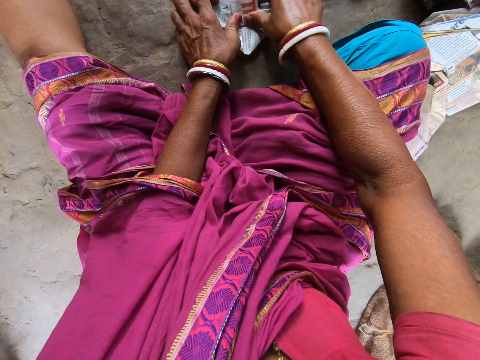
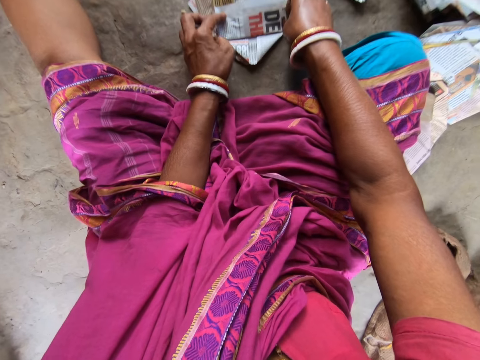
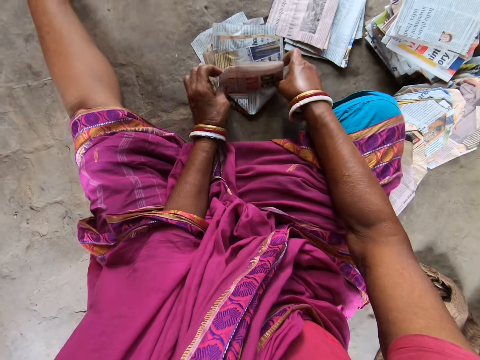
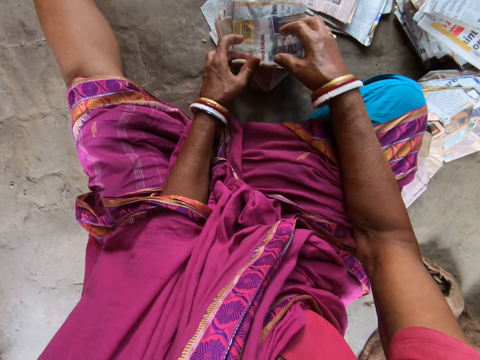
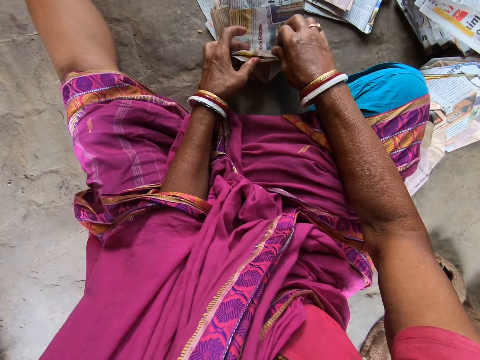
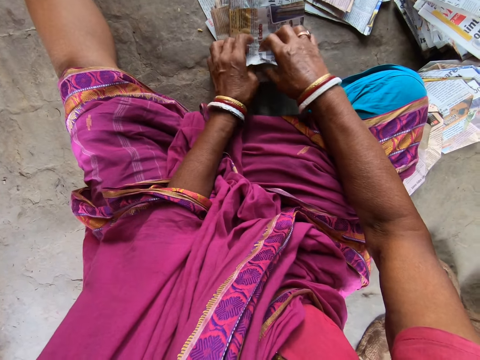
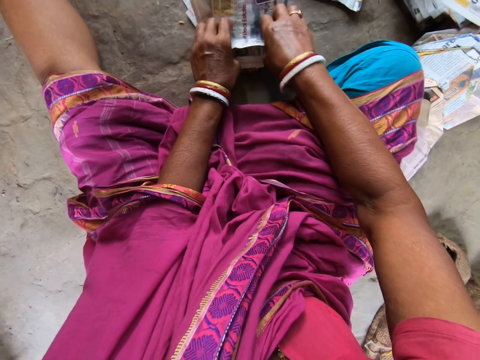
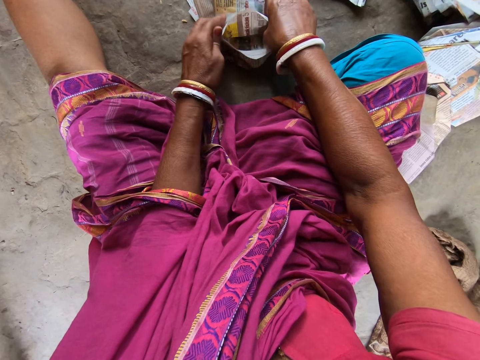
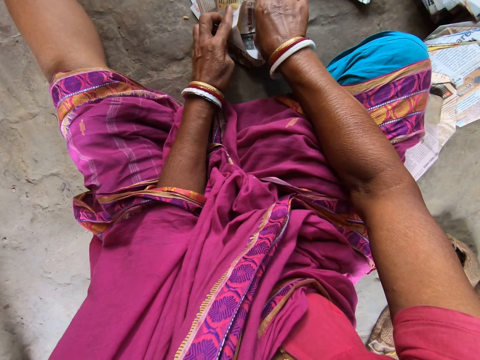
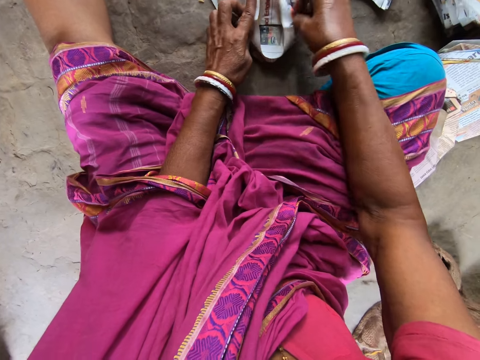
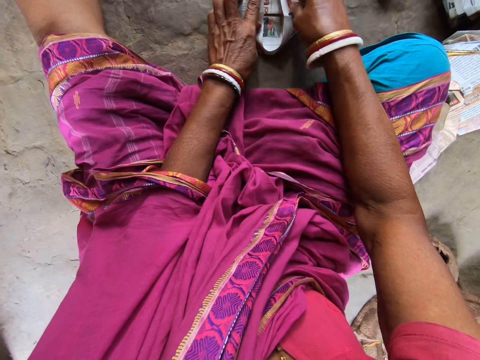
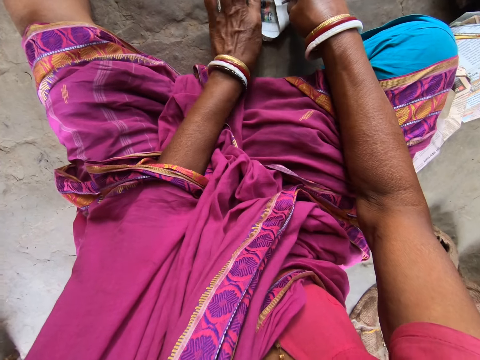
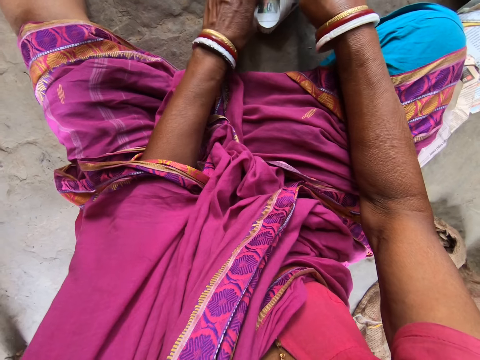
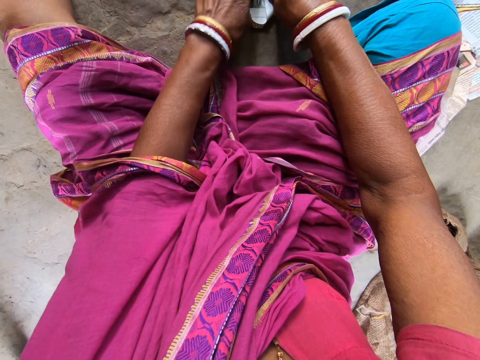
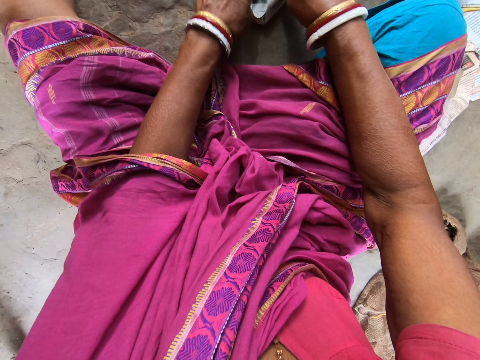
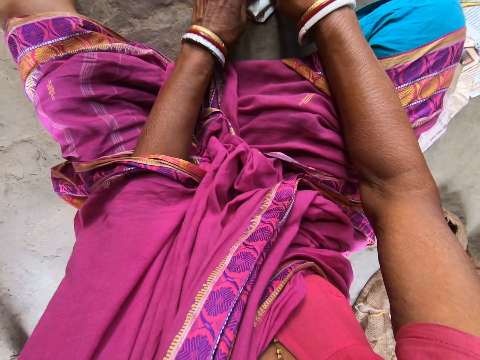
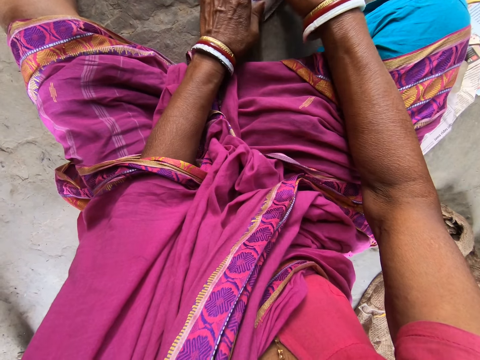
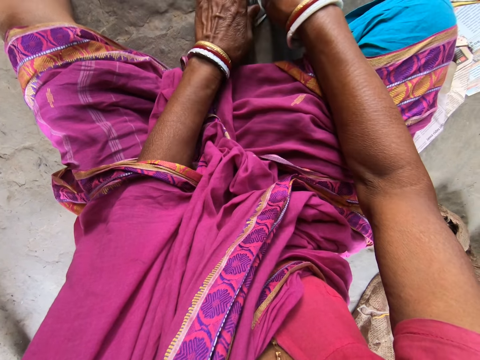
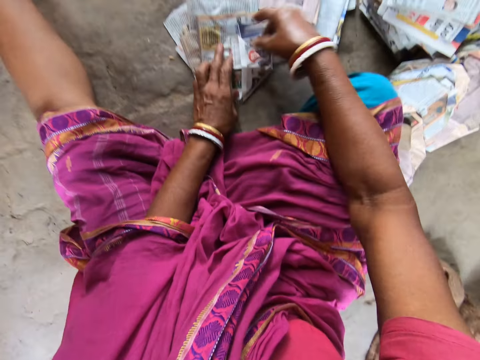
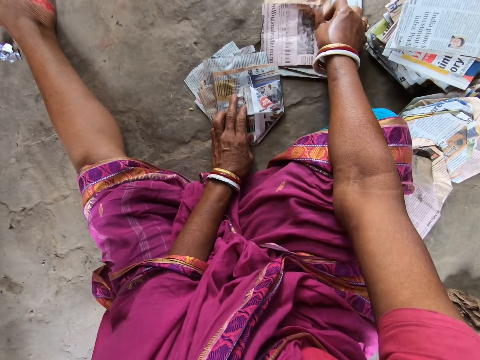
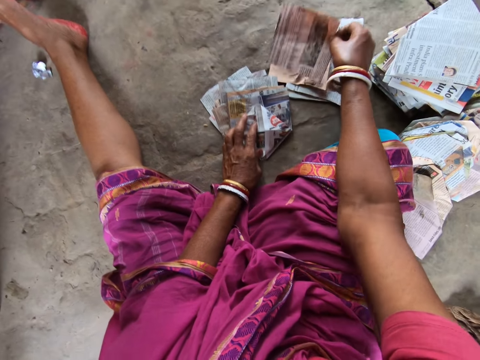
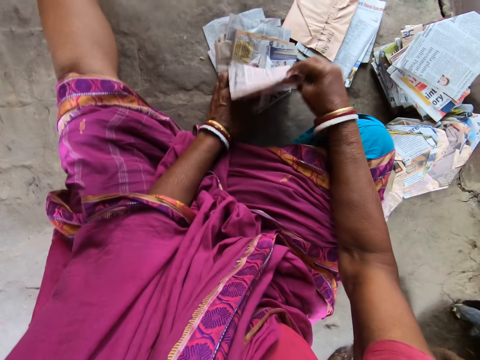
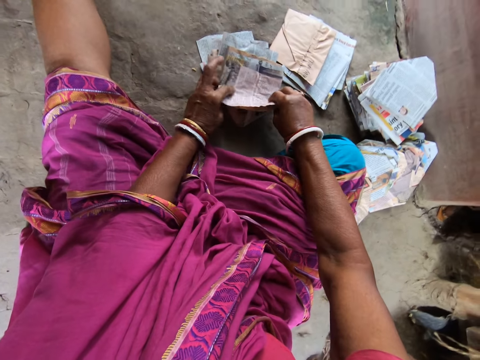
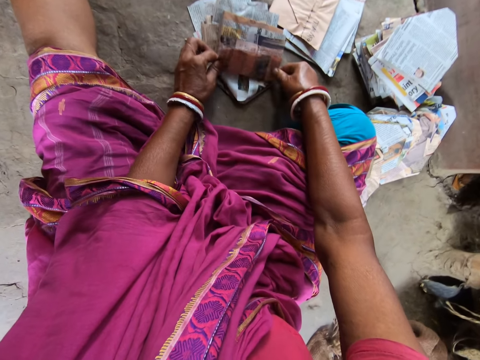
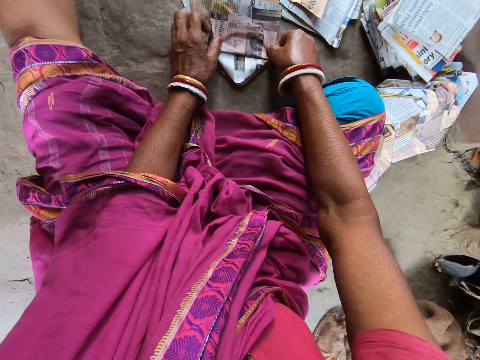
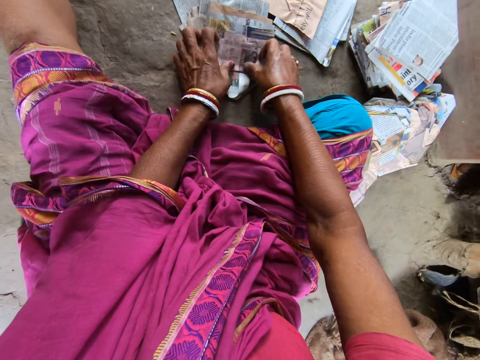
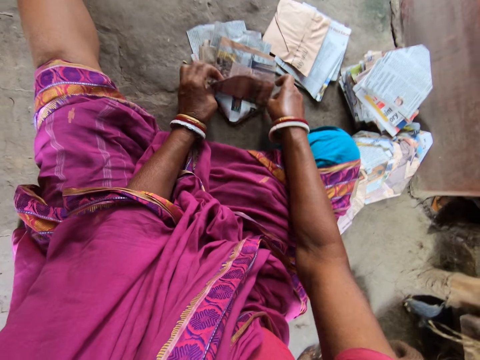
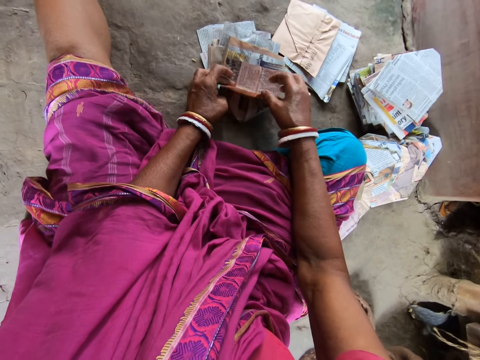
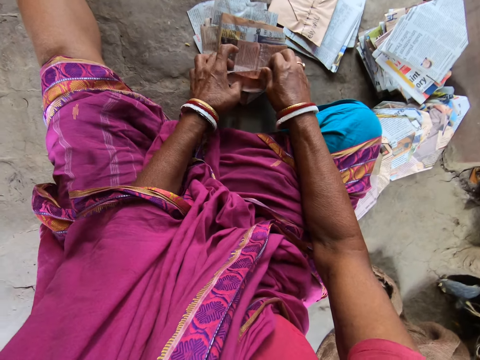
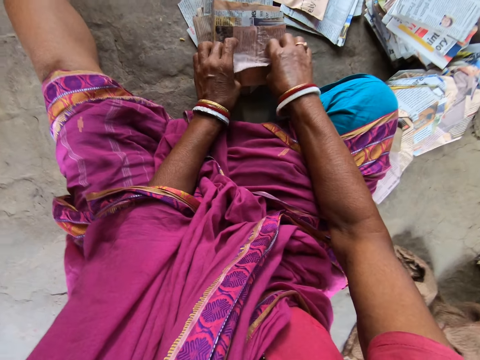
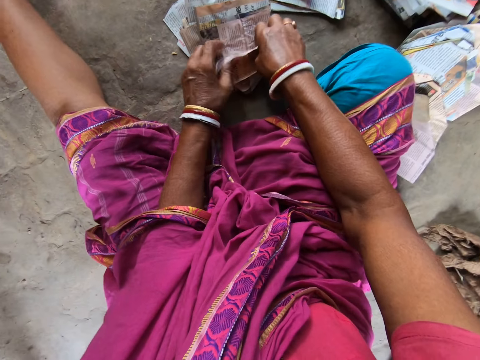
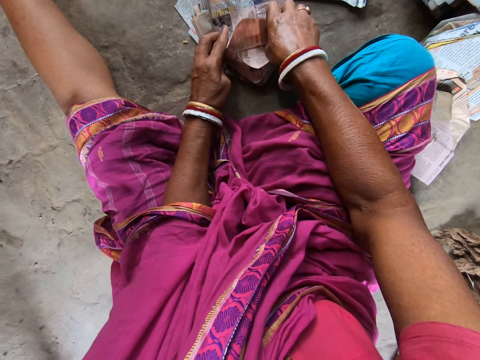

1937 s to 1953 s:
The camera wearer takes a piece of newspaper from the ground with her right hand. She places the piece of newspaper in her right hand on the pieces of newspaper on the ground. She folds the piece of newspaper on the ground with both hands.

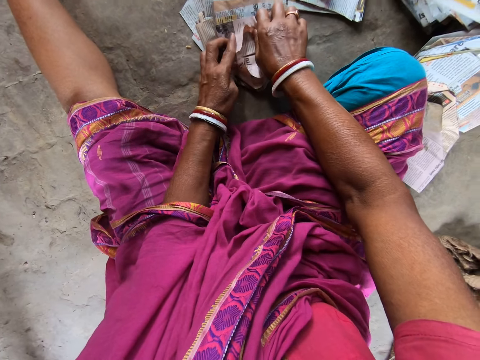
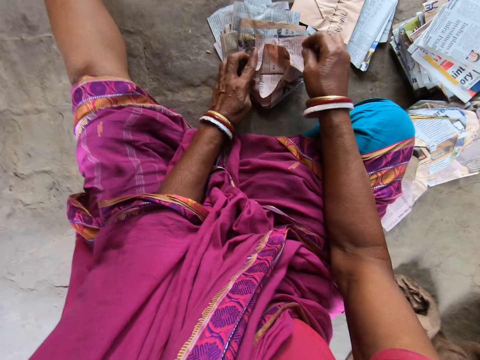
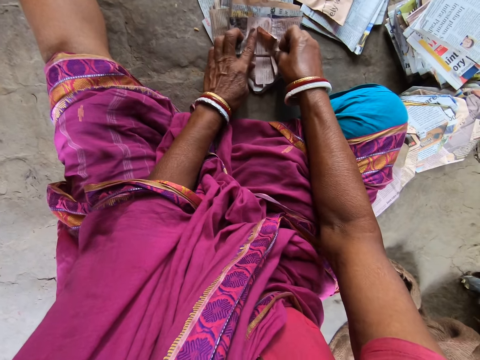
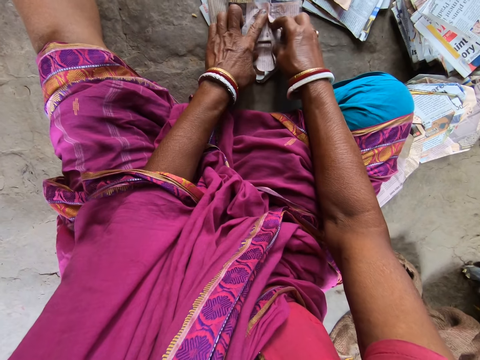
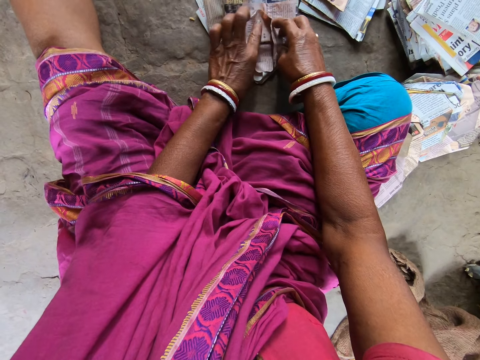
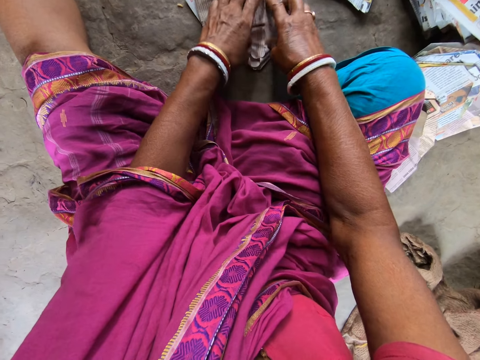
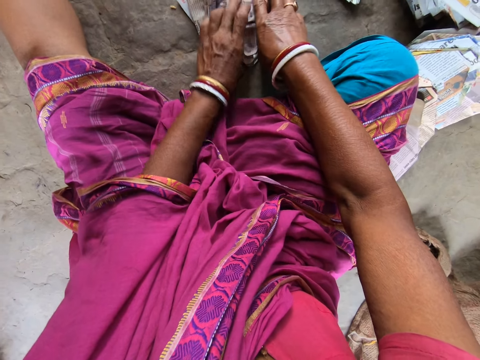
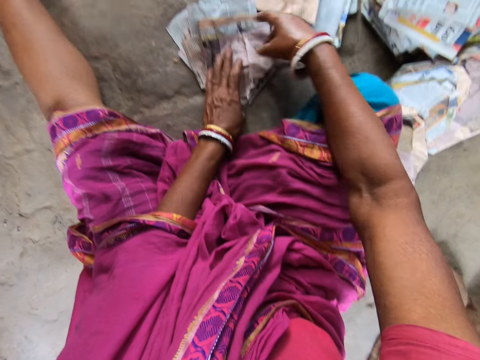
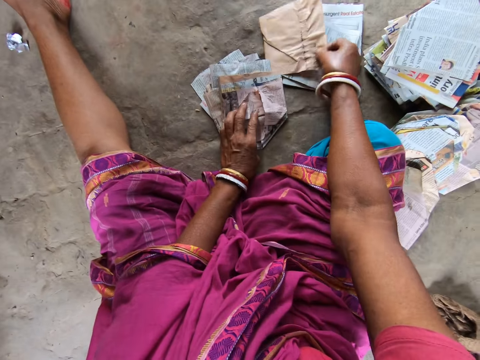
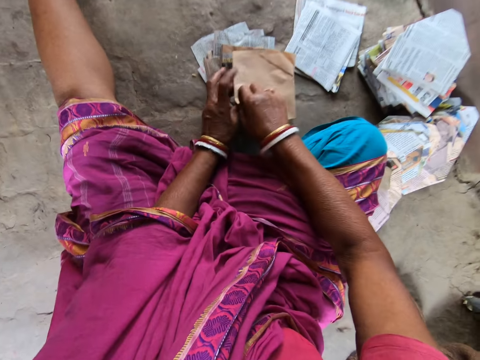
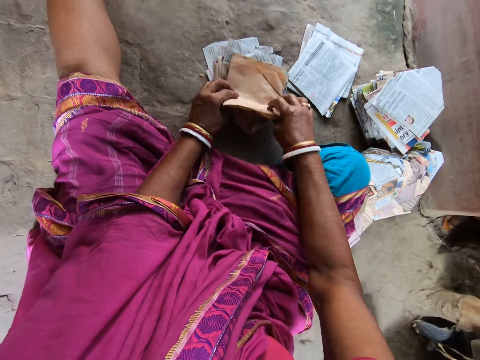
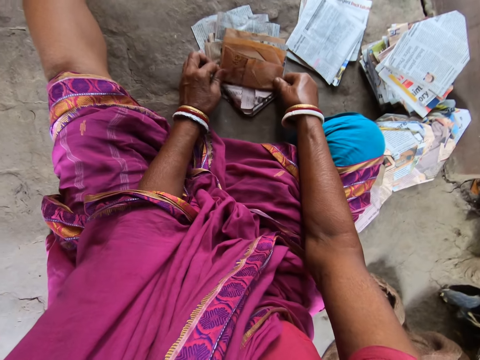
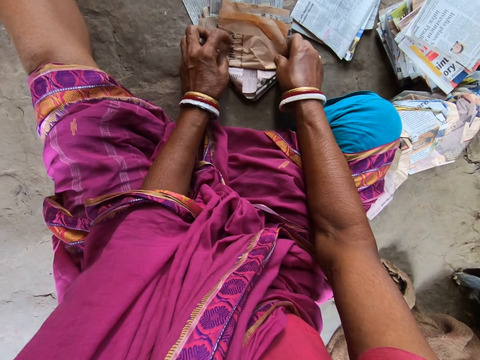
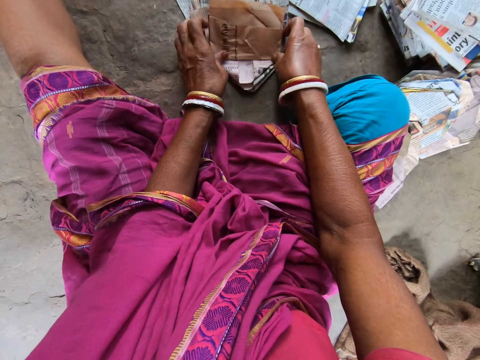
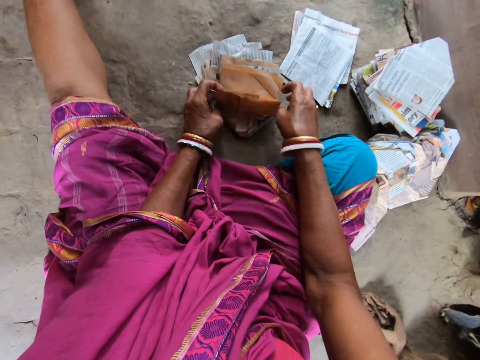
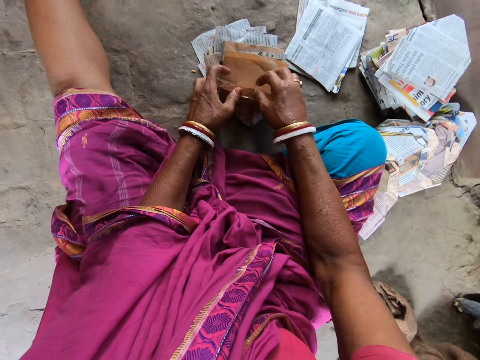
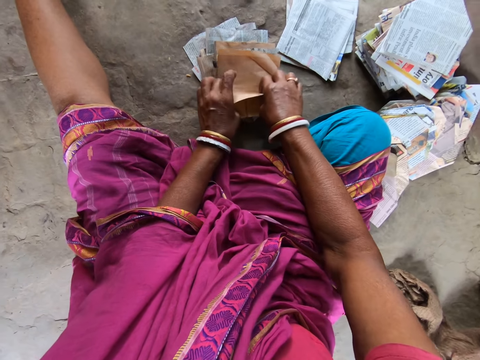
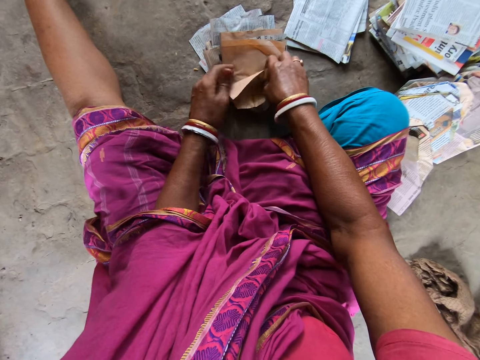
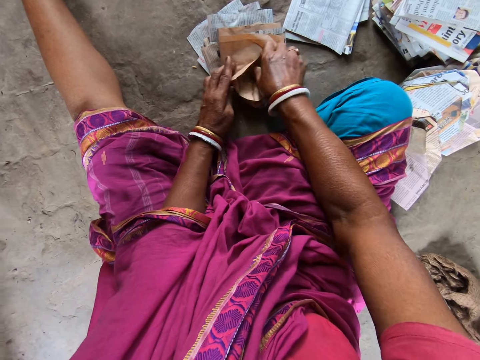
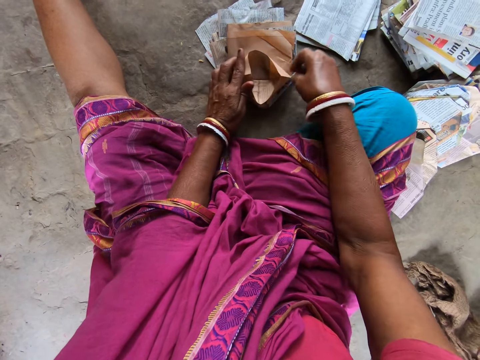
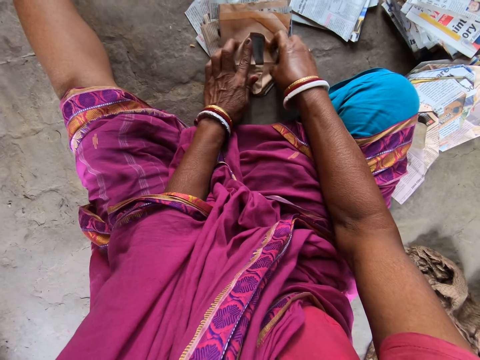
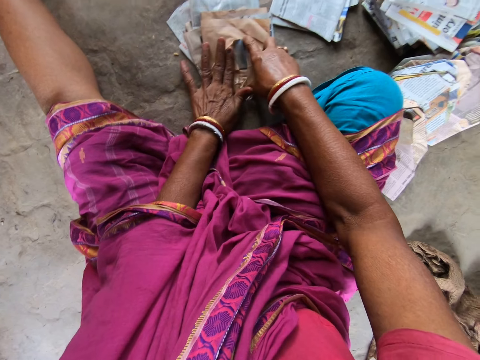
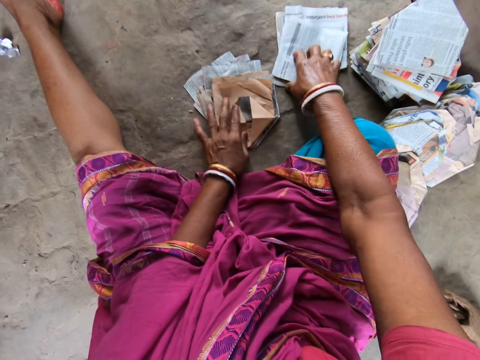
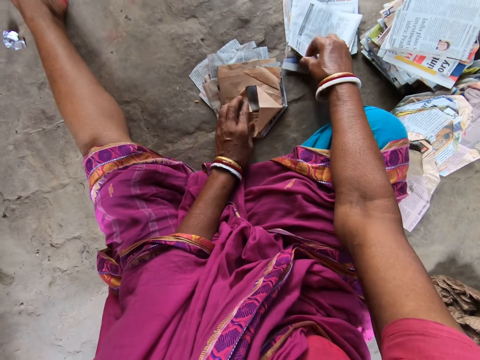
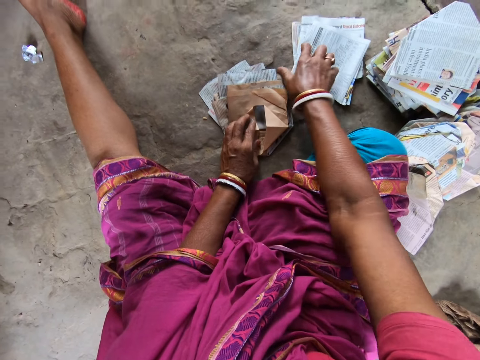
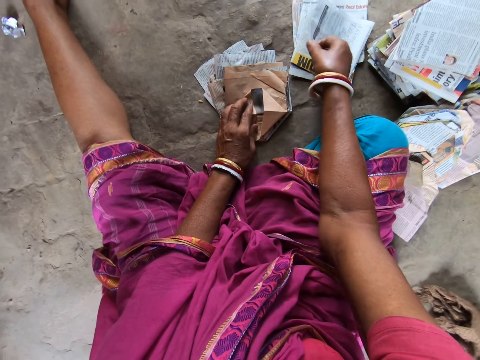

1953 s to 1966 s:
The camera wearer takes a piece of newspaper from the ground with her right hand. She places the piece of newspaper in her right hand on the pieces of newspaper on the ground. She folds the piece of newspaper on the ground with both hands. She takes a piece of newspaper from the ground with her right hand.
